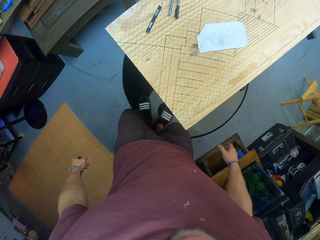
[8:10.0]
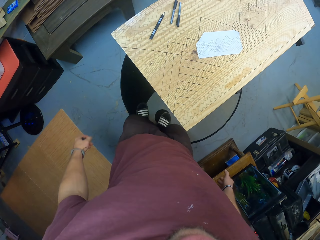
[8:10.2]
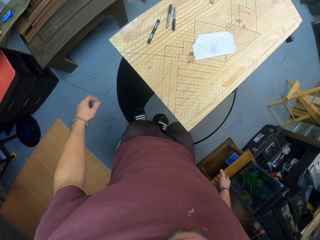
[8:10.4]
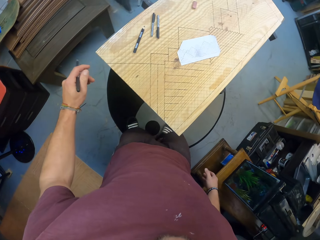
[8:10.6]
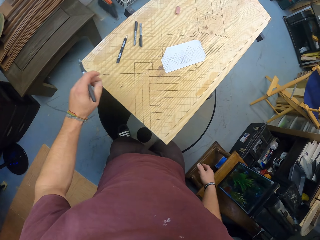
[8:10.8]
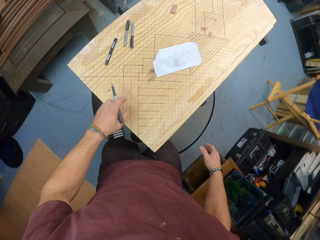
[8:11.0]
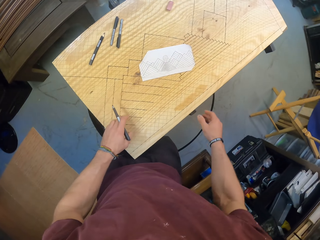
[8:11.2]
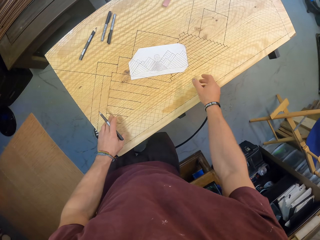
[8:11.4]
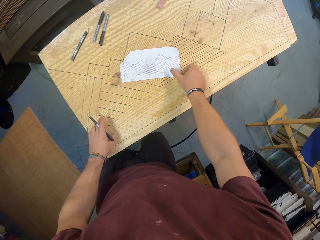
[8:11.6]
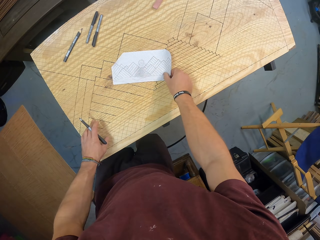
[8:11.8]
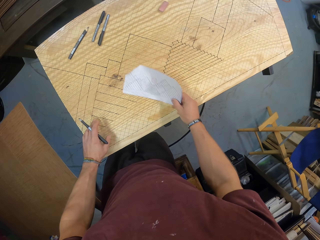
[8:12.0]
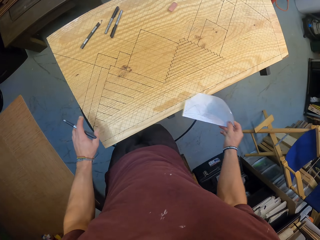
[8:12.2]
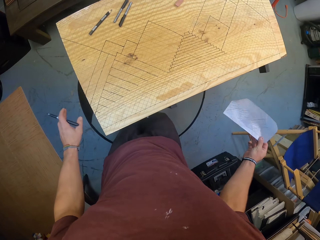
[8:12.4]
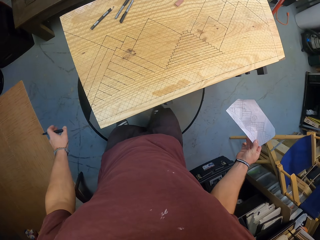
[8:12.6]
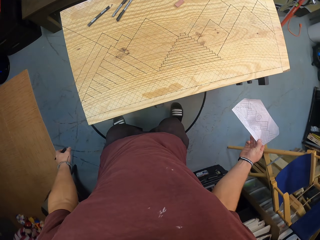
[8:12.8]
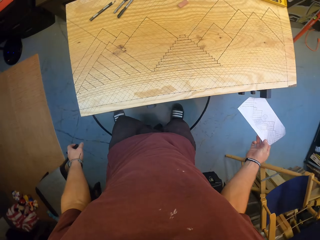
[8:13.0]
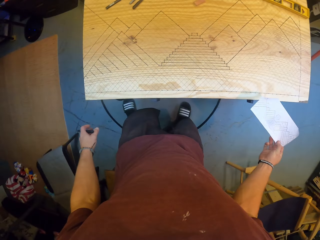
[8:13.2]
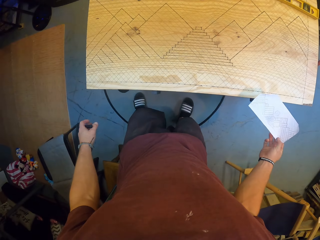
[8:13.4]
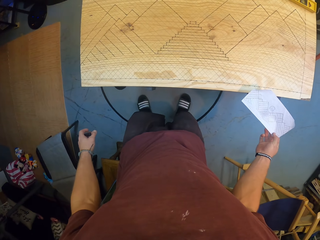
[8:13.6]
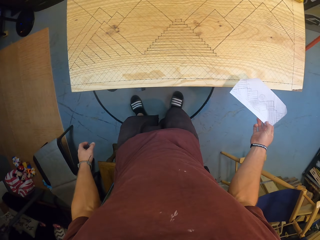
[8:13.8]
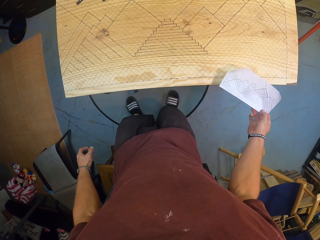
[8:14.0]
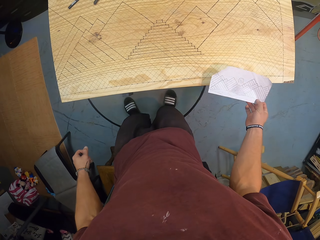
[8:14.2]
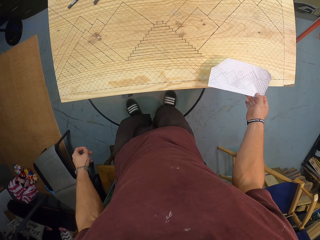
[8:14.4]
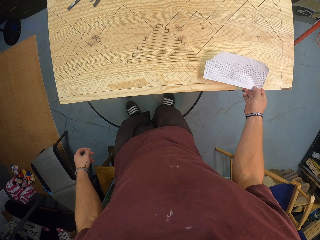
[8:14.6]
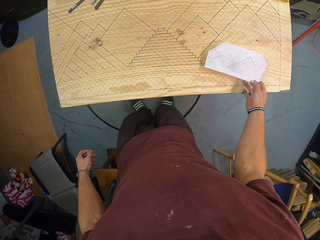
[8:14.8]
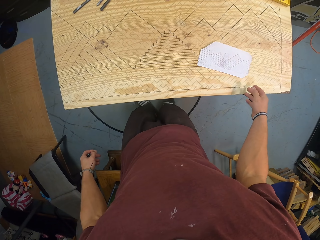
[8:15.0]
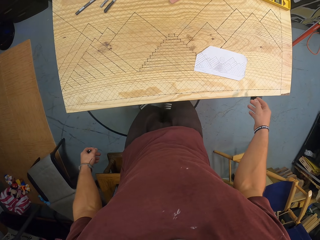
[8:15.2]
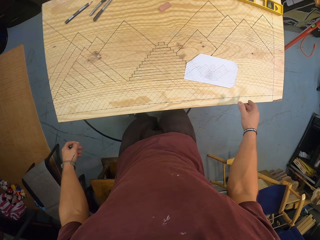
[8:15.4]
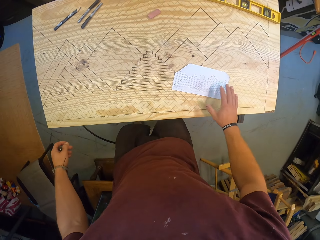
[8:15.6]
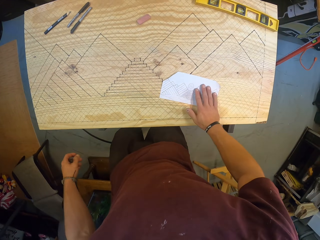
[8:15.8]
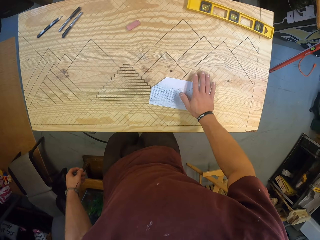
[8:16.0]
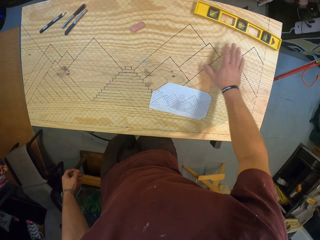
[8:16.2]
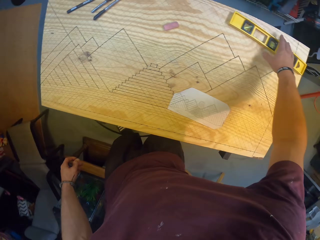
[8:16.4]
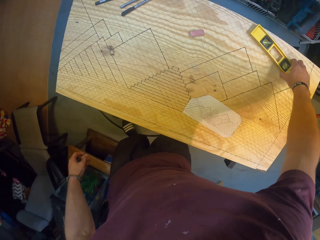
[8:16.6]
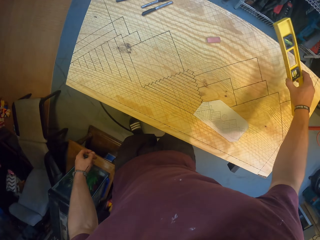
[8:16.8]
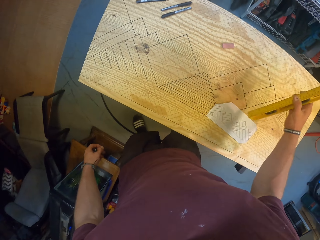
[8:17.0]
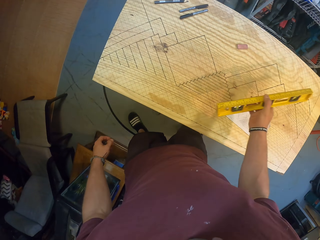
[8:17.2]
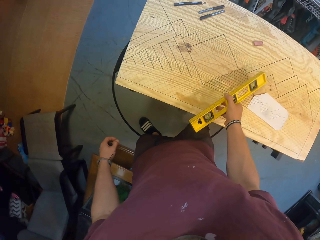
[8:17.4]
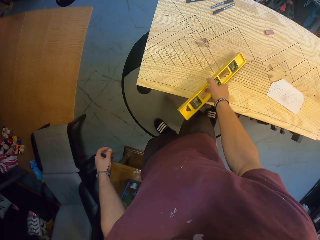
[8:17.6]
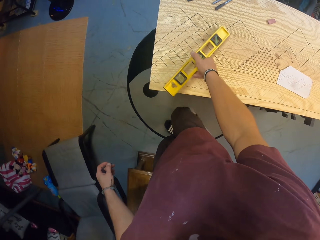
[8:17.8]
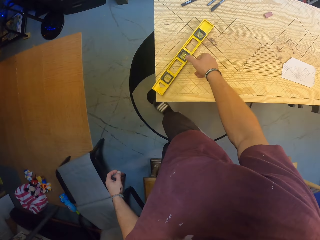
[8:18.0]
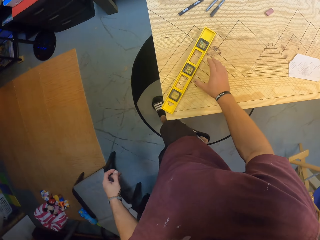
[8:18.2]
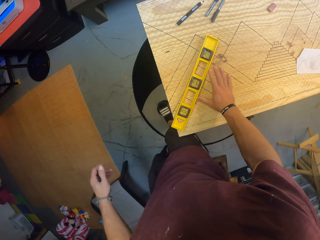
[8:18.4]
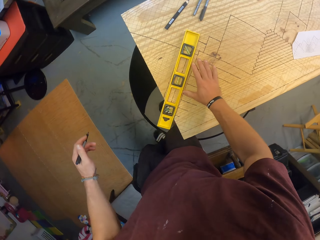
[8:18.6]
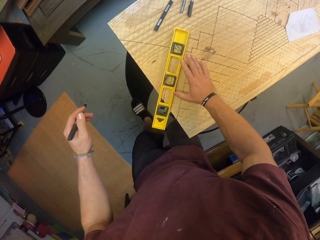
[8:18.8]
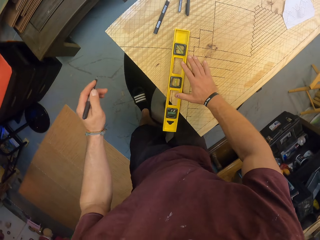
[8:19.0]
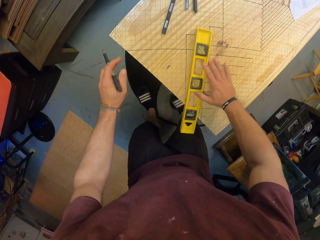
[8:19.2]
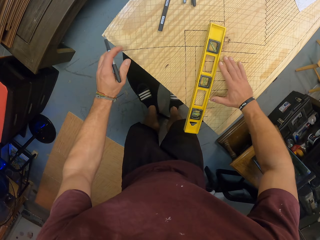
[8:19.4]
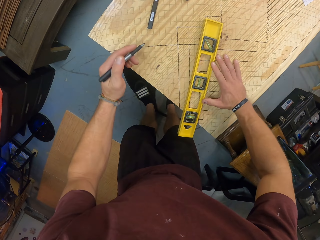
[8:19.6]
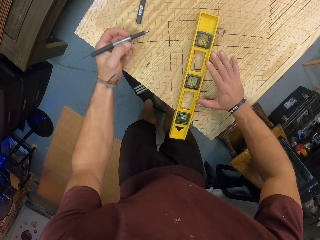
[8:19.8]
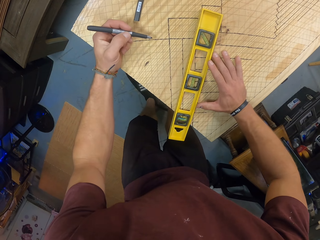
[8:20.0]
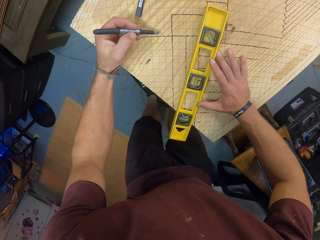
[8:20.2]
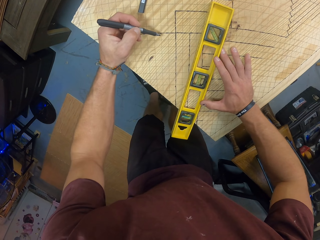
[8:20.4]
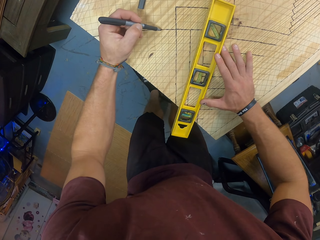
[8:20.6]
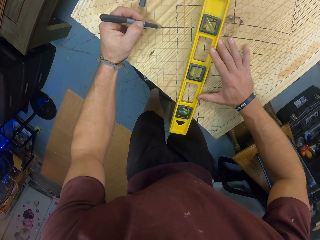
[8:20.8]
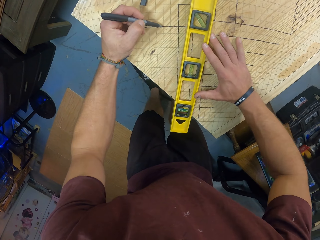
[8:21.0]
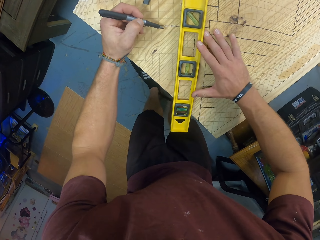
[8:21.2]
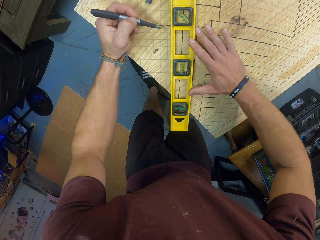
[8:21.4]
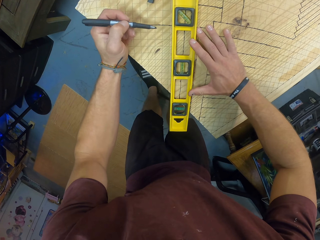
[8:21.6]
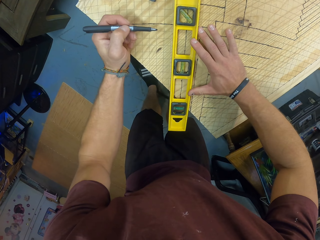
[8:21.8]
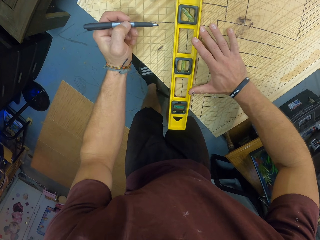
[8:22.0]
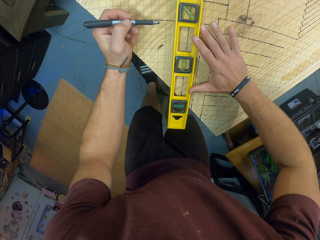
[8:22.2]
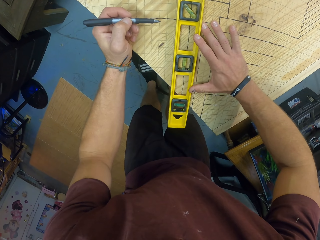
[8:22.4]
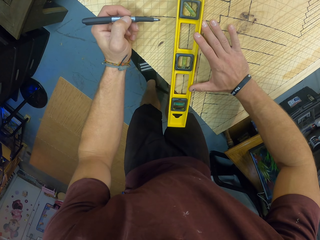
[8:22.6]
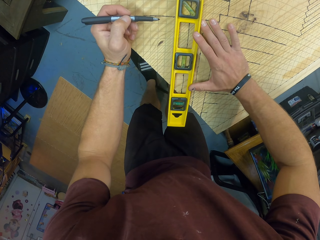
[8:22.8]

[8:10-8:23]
The camera wearer picks up the paper from the board with his right hand. He drops the paper on the board from his right hand. He picks up a spirit level or ruler from the board with his right hand. He drops the spirit level on the board from his right hand.

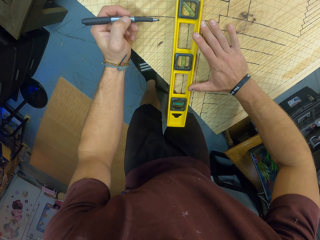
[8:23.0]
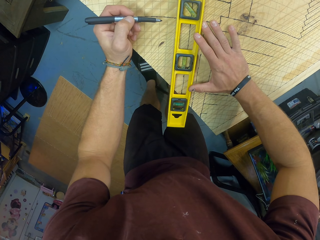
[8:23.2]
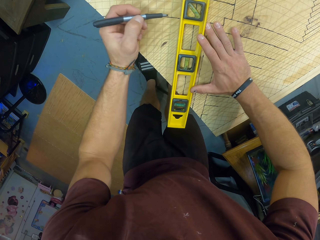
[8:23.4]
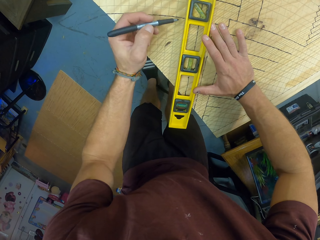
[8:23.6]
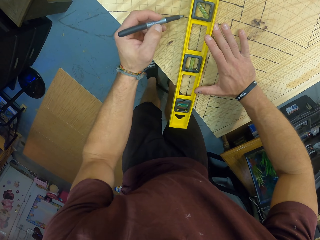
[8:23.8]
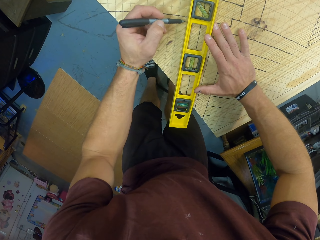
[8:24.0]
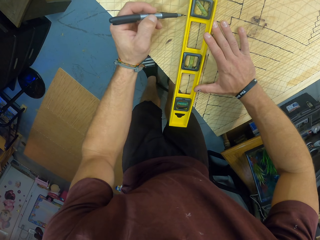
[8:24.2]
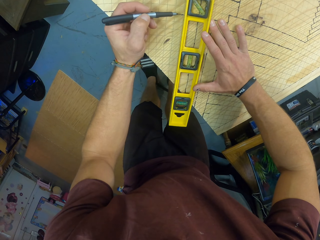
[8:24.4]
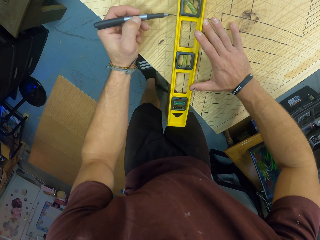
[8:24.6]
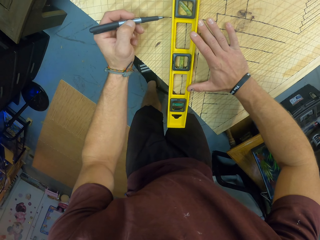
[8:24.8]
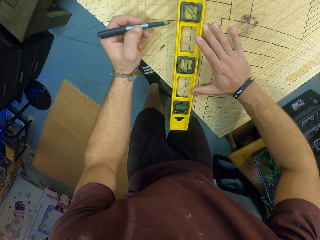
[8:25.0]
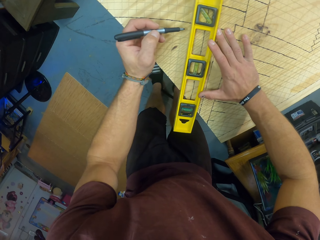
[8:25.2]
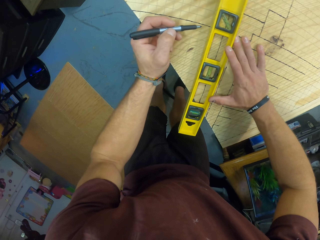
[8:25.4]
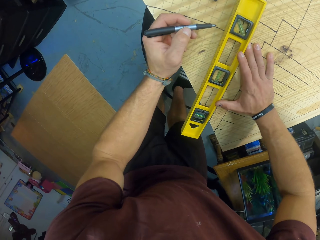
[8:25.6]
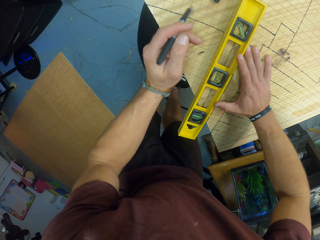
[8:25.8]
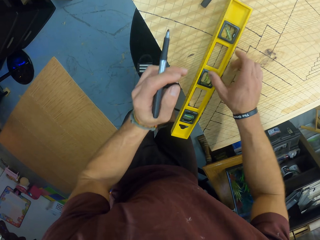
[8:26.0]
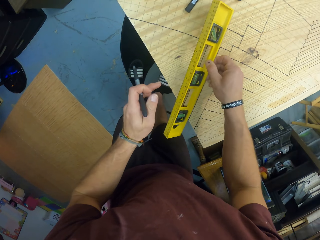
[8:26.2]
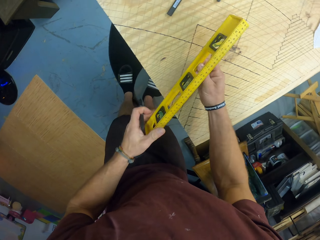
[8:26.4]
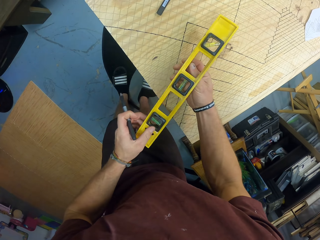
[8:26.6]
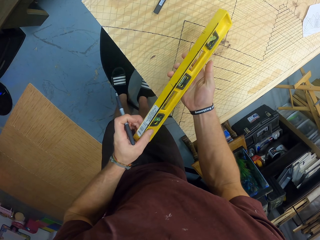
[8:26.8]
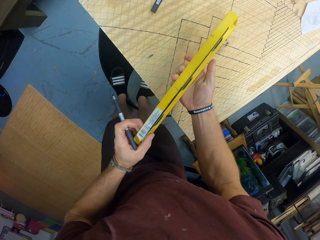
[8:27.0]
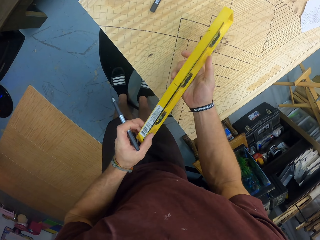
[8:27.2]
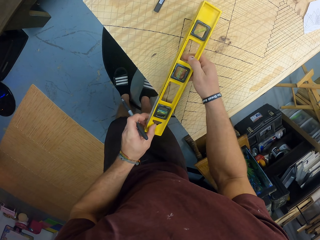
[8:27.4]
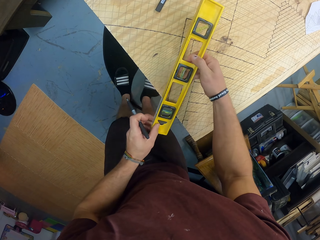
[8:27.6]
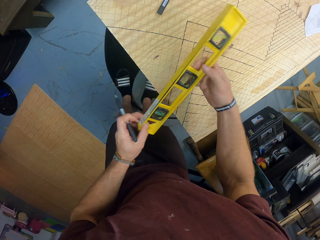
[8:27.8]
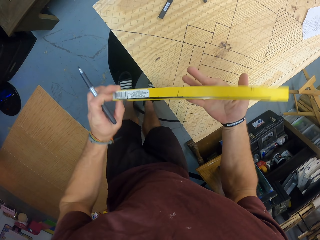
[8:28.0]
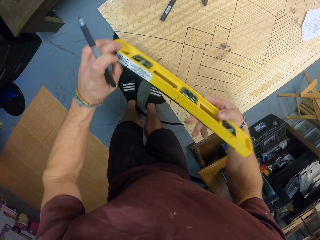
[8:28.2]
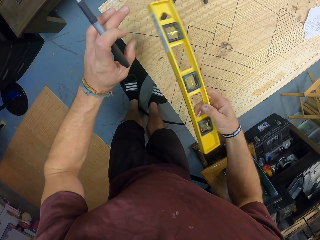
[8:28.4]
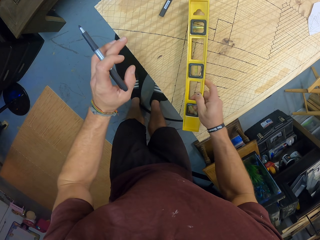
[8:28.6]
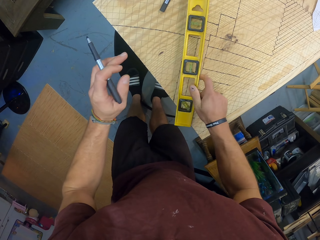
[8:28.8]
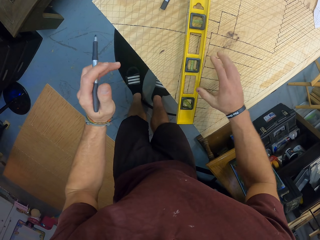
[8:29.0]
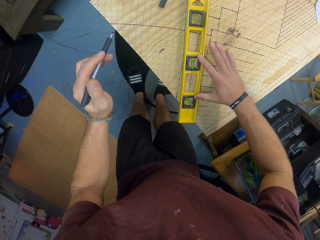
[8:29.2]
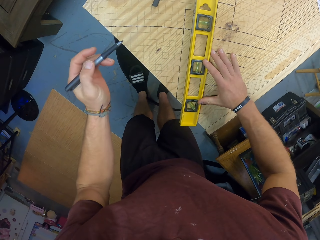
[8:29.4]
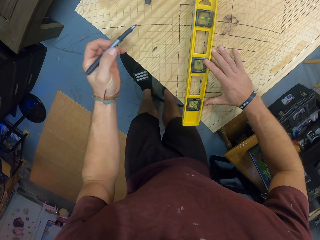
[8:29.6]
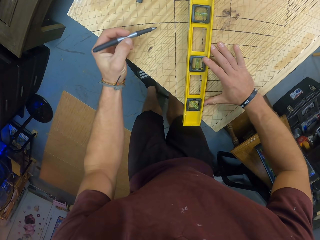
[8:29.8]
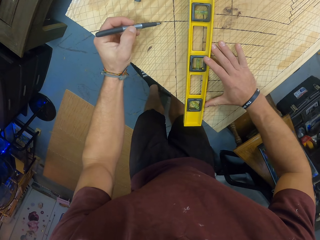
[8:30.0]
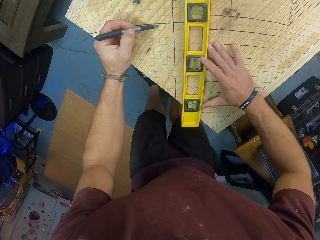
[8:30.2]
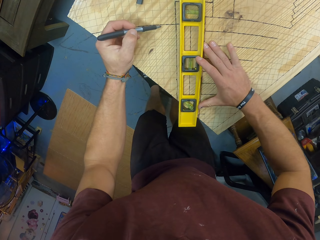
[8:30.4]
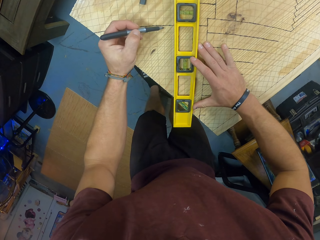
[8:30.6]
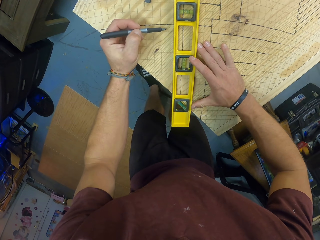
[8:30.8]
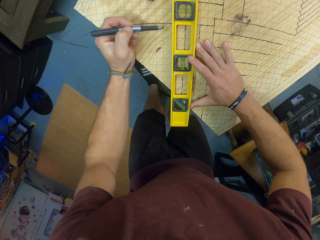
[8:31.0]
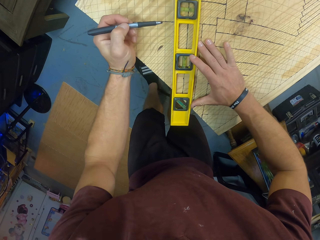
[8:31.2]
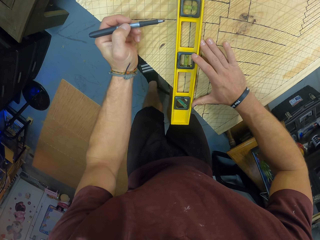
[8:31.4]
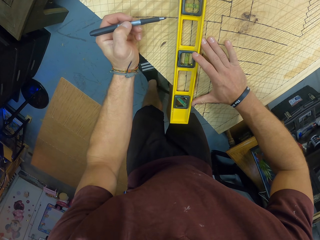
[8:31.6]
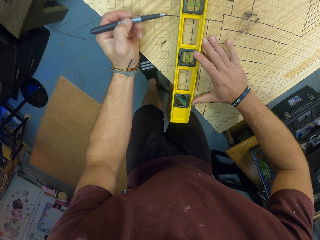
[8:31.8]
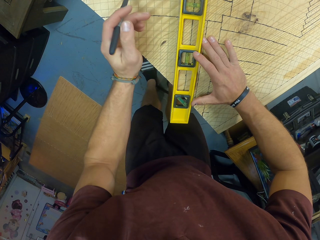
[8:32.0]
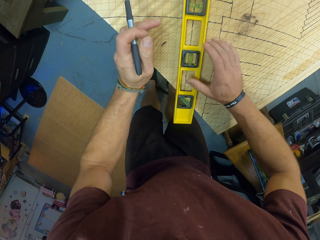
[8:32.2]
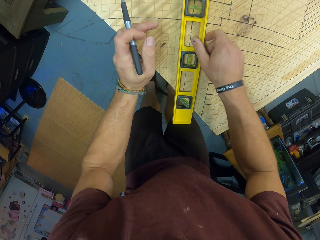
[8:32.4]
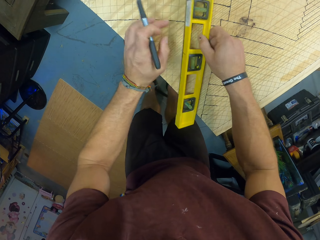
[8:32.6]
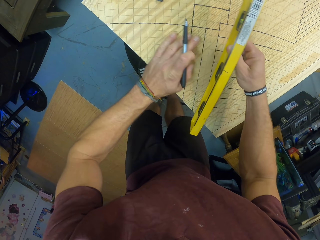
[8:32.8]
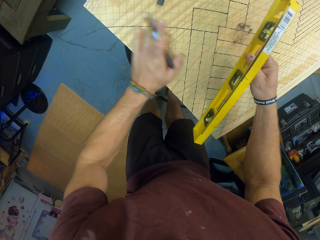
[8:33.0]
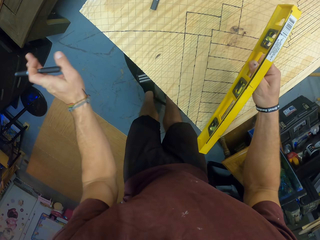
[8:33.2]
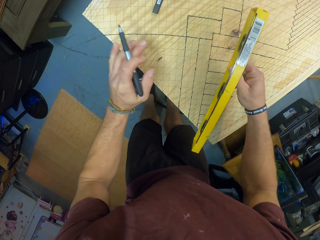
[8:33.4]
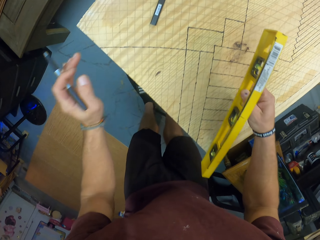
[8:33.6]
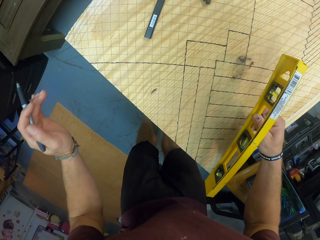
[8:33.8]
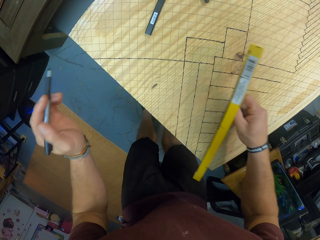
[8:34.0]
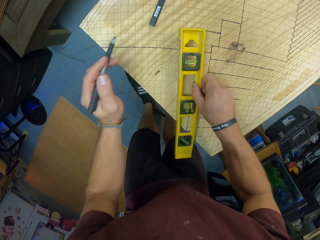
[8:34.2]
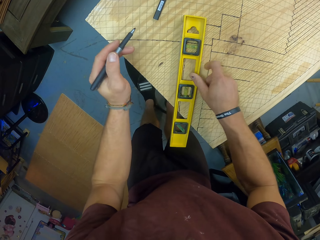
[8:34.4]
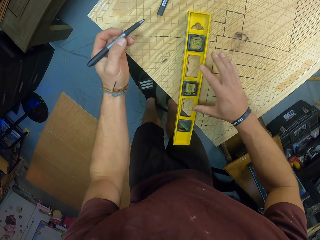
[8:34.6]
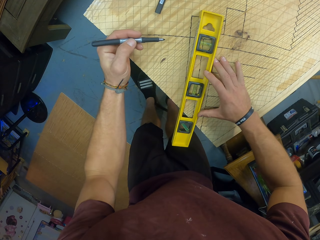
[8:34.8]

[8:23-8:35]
The camera wearer turns the ruler.
